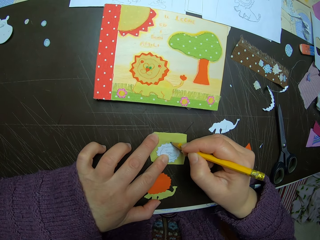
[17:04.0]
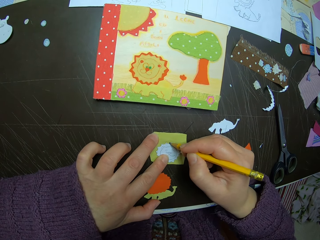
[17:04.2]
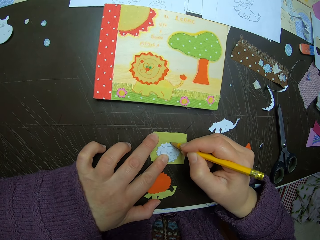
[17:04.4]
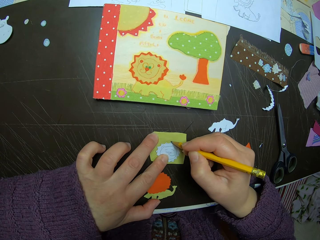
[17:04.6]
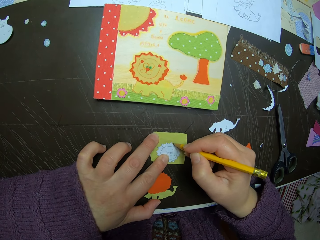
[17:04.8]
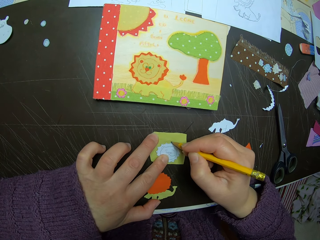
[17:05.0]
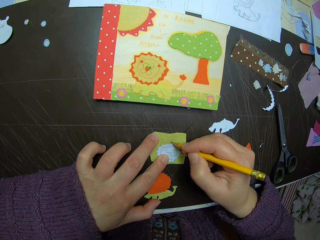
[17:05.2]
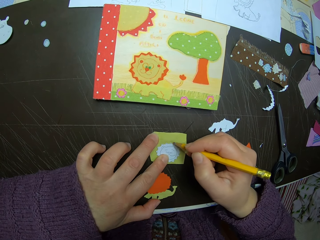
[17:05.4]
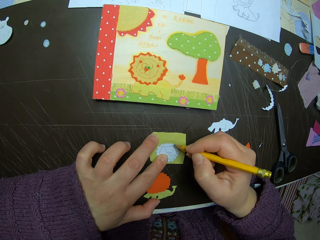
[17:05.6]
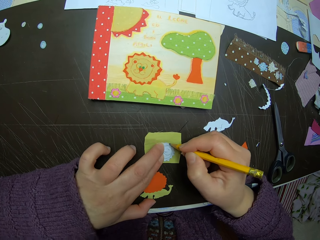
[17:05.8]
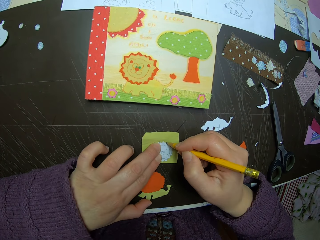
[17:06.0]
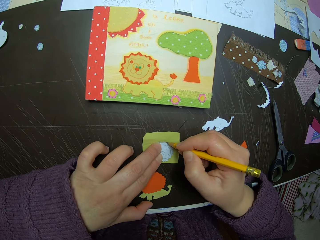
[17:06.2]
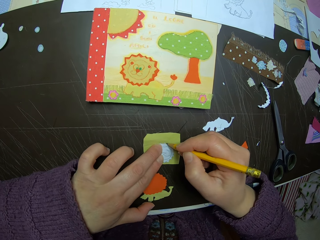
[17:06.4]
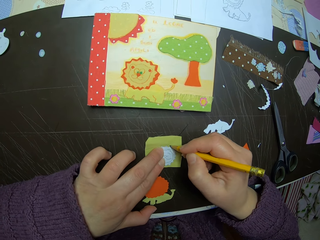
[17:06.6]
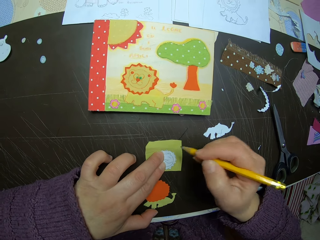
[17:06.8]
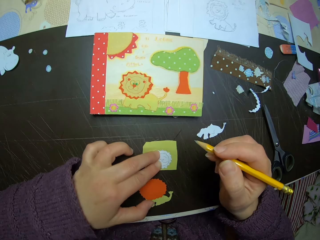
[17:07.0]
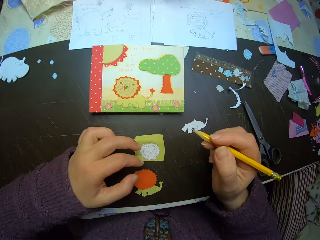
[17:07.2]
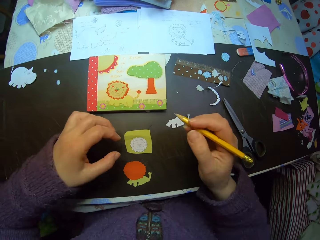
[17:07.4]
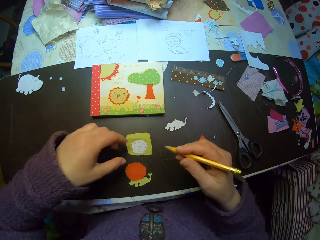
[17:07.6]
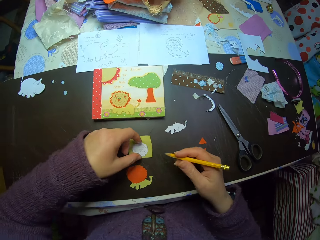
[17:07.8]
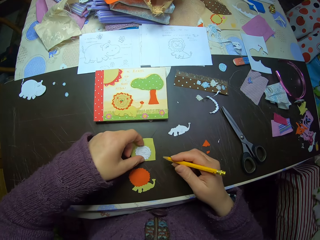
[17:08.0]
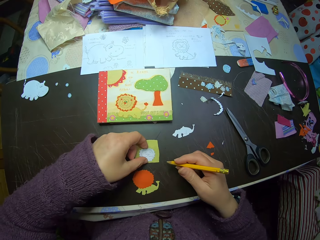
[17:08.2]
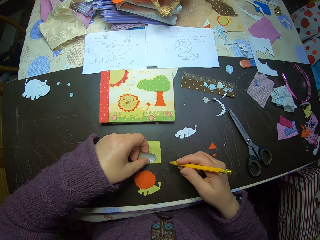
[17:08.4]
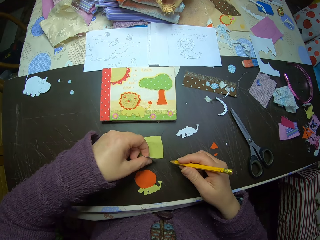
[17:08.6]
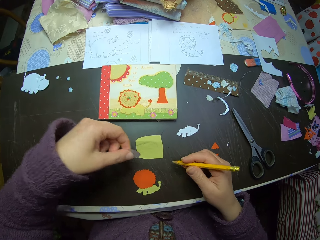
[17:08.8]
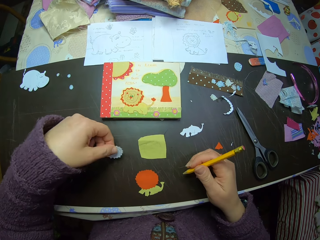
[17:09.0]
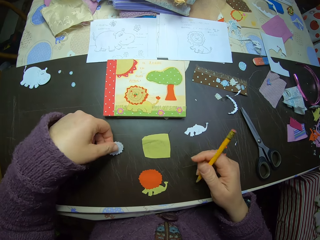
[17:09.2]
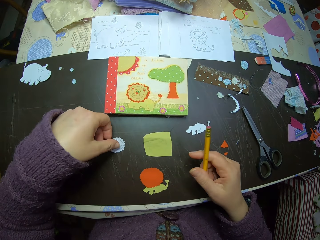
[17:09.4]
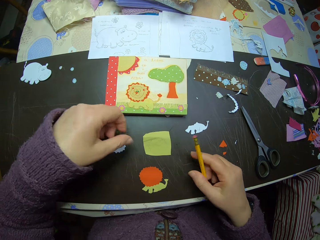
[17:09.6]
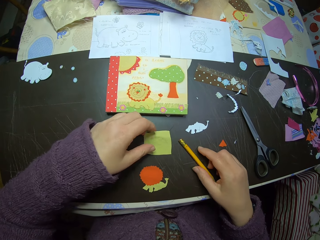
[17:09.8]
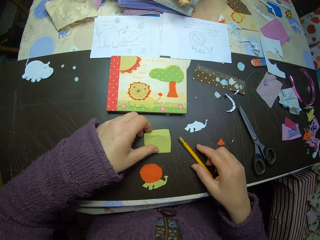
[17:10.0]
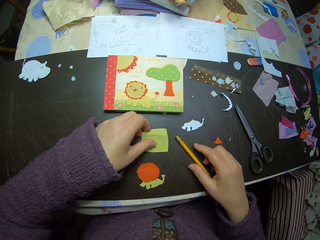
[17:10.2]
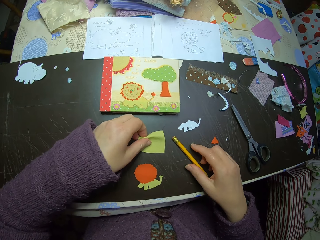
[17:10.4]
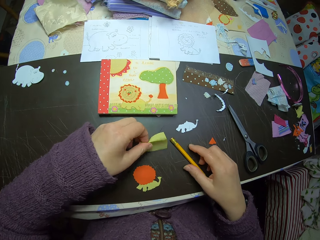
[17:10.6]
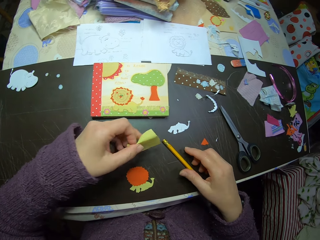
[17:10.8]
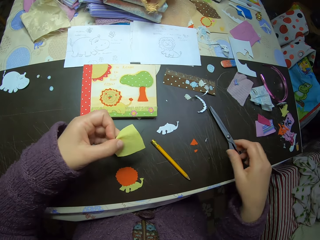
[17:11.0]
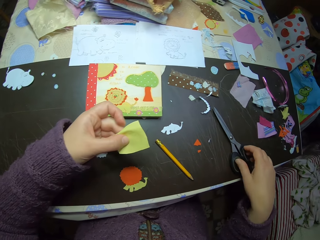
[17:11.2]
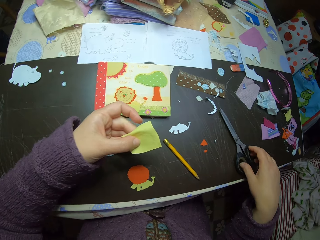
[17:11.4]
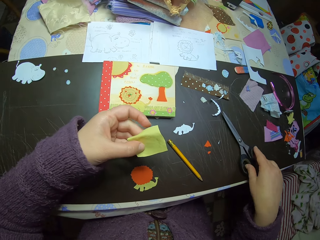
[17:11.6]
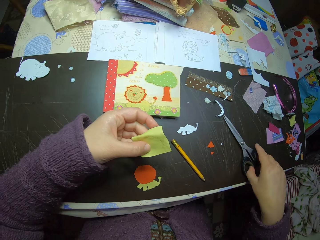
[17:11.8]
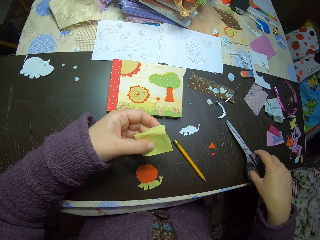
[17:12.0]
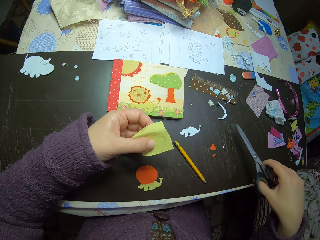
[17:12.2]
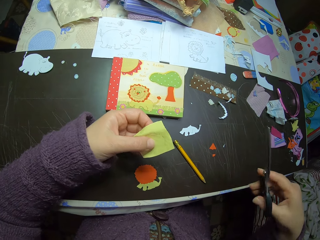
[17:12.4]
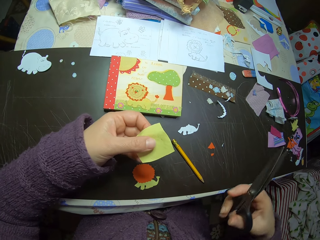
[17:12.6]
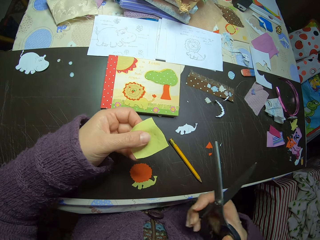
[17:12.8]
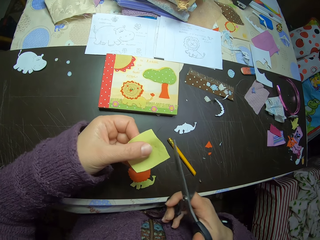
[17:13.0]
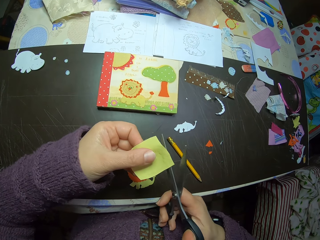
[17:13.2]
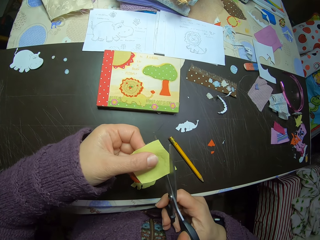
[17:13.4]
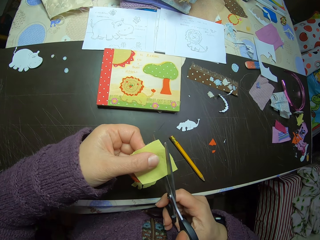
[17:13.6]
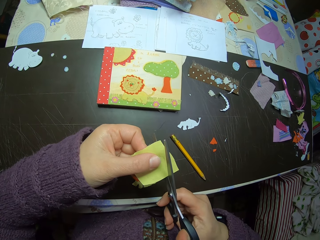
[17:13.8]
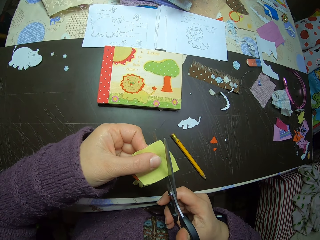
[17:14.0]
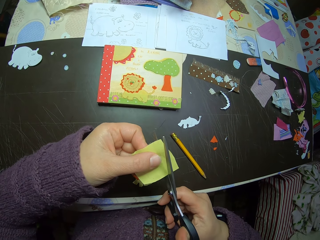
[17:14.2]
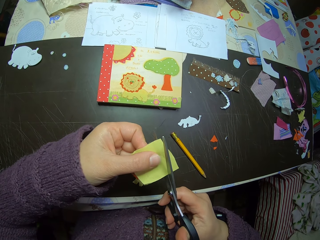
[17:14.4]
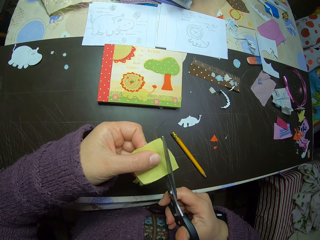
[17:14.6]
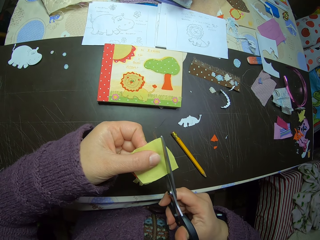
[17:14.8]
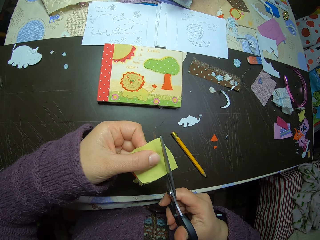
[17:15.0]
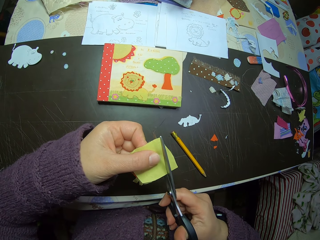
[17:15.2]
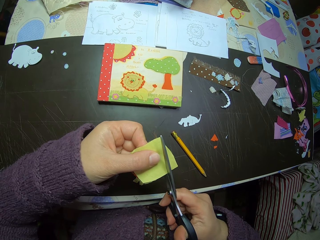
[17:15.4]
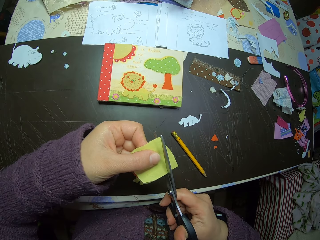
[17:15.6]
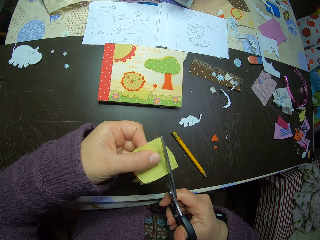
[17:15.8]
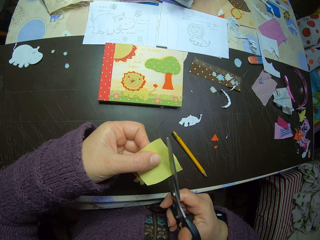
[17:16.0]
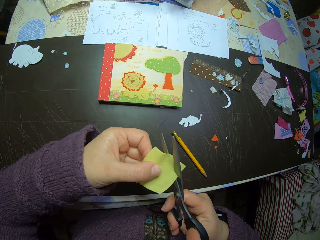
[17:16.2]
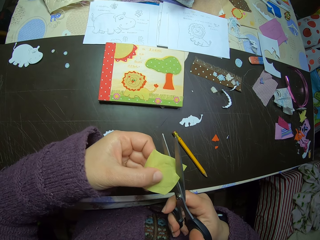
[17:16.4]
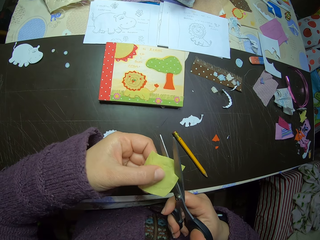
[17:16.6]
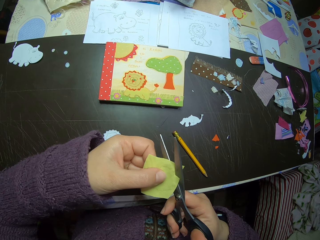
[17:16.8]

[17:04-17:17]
The camera wearer removes both hands from the yellow cardboard. She holds the paper craft on the yellow cardboard with her left hand. She removes the paper craft from the yellow cardboard. She places the paper craft on the side of the table beside the yellow cardboard. She places the pencil on the table. She picks up the yellow cardboard from the table with her left hand. She picks up the scissors from the table with her right hand. She cuts the yellow cardboard with the scissors in her right hand.

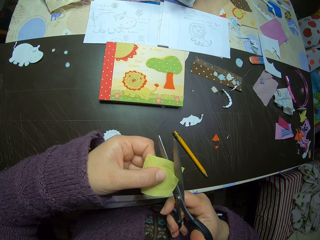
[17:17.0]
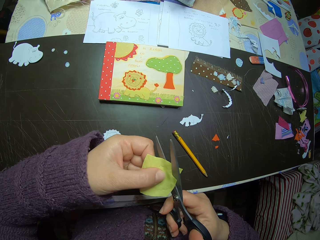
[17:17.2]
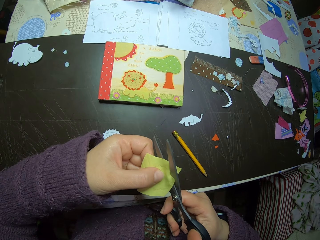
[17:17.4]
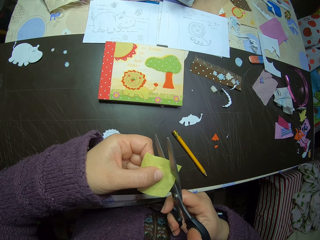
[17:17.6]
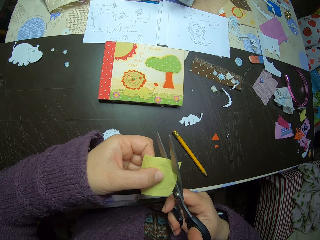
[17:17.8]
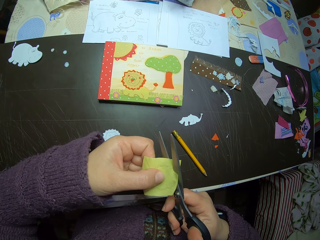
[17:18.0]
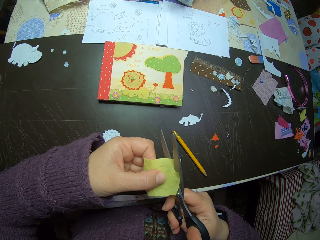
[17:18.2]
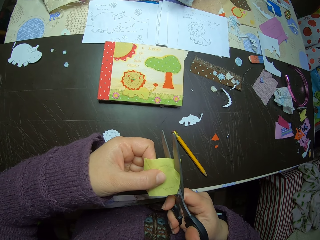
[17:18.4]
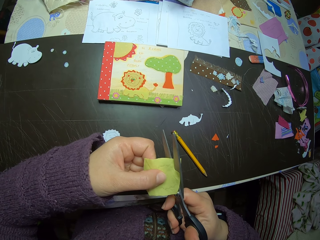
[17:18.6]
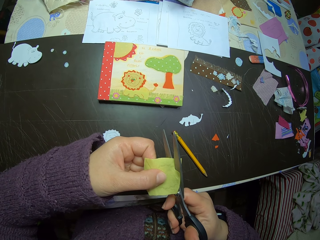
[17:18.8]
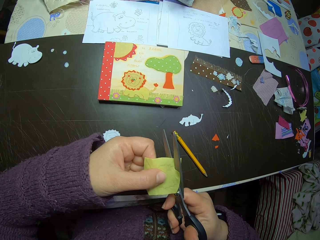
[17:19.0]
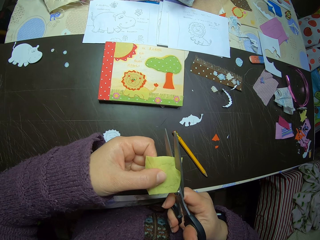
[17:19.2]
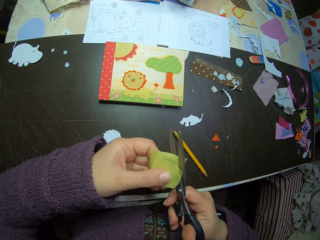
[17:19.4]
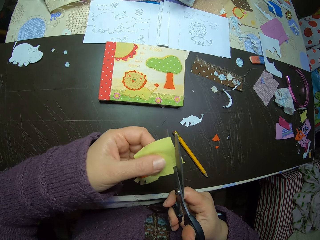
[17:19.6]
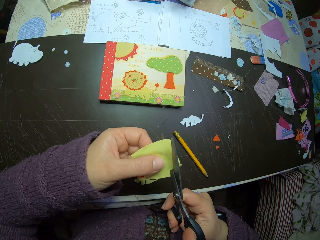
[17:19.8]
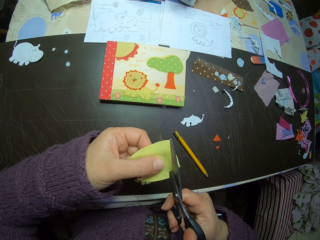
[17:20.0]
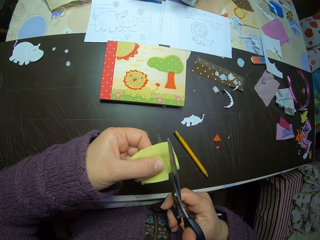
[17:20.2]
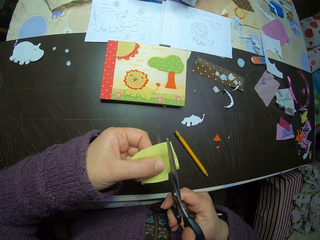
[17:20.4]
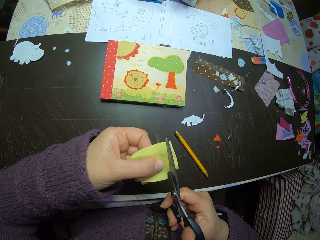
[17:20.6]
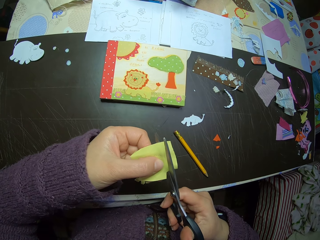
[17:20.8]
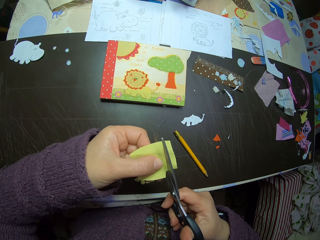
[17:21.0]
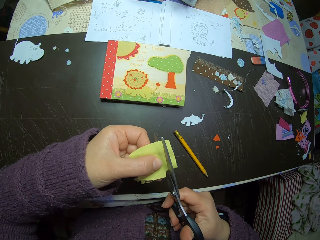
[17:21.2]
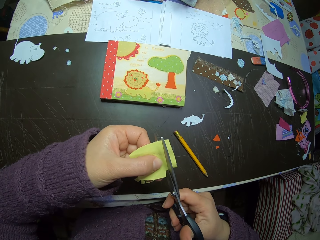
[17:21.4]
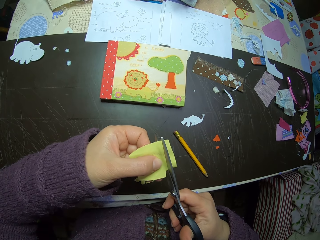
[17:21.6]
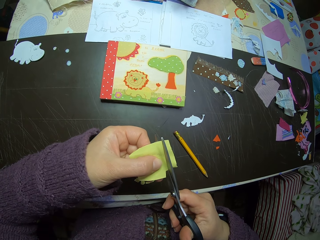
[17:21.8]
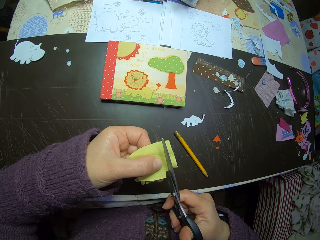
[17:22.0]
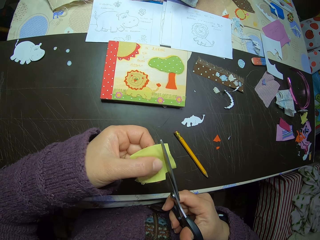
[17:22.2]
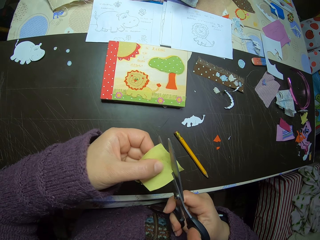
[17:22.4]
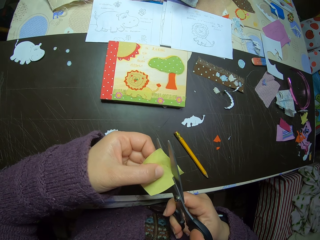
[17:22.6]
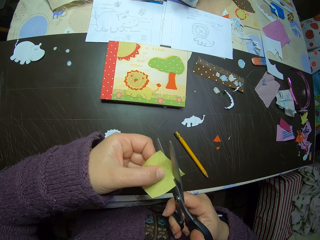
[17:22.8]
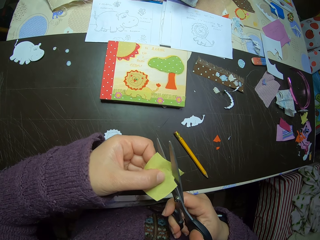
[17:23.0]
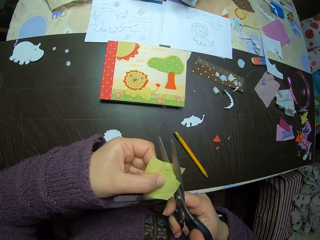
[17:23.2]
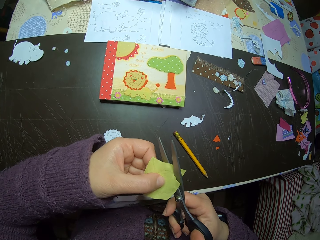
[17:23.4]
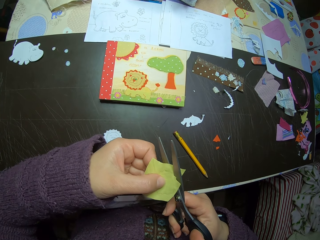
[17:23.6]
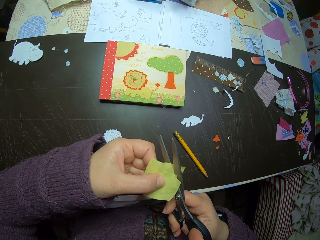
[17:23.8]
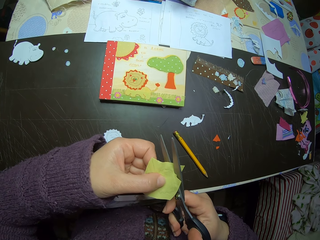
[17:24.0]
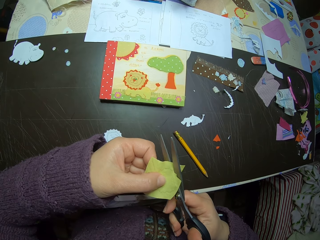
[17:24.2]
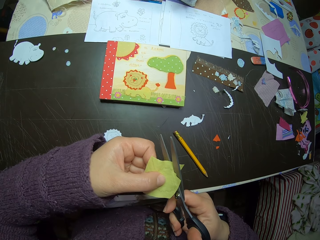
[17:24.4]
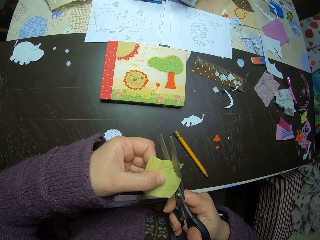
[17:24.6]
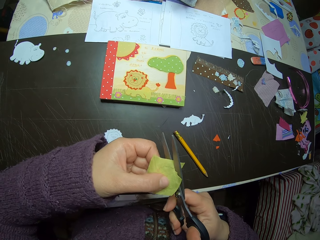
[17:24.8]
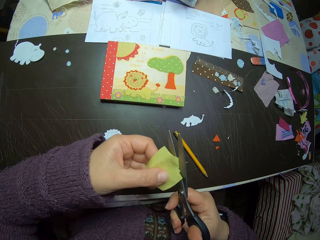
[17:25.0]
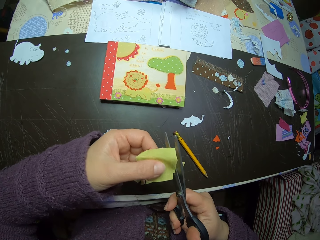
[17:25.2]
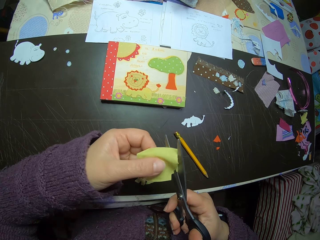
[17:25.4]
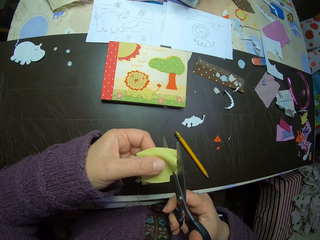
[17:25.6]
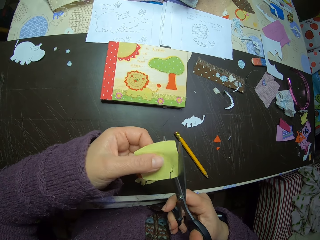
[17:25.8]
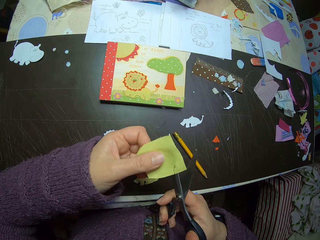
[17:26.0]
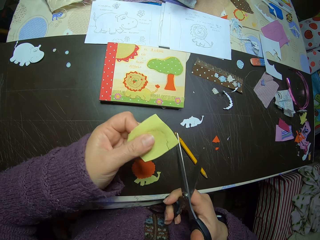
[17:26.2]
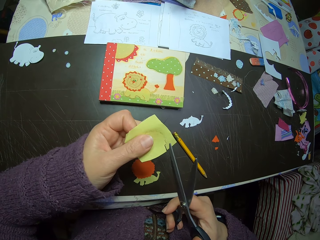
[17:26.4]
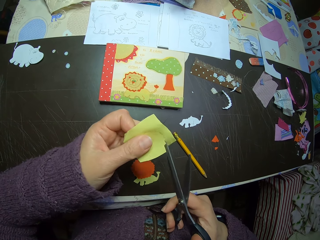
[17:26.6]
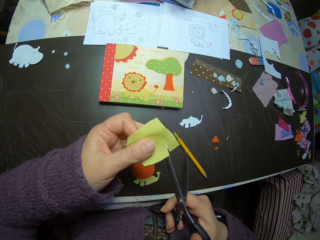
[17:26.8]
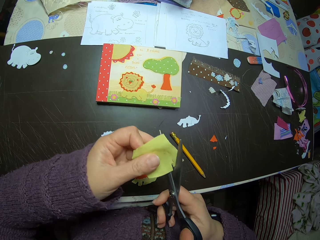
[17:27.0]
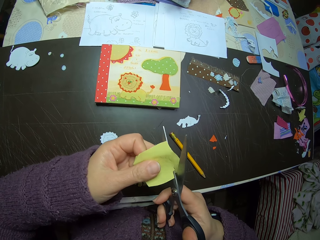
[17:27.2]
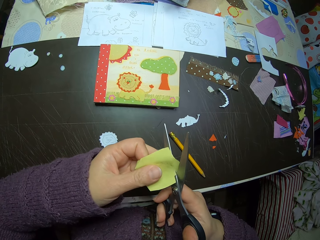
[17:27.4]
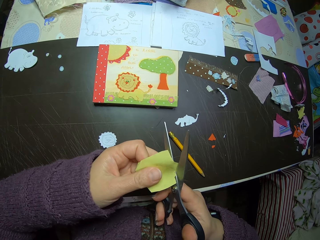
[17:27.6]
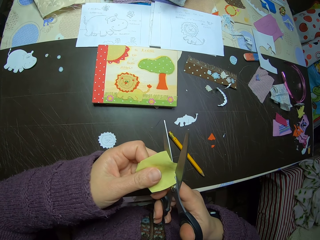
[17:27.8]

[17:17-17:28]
The camera wearer adjusts the yellow cardboard with her left hand.
